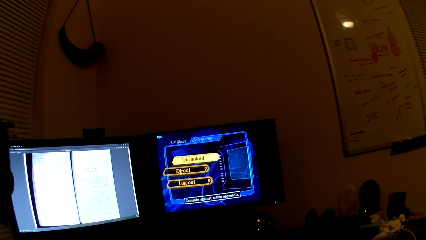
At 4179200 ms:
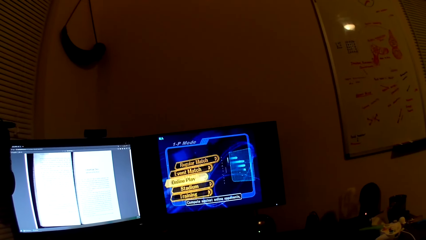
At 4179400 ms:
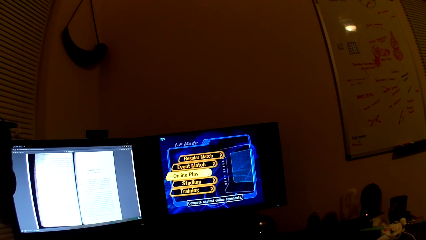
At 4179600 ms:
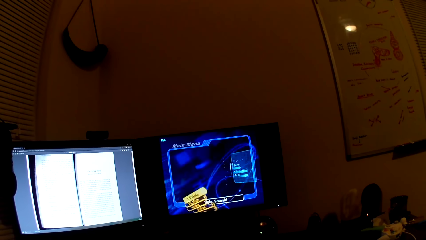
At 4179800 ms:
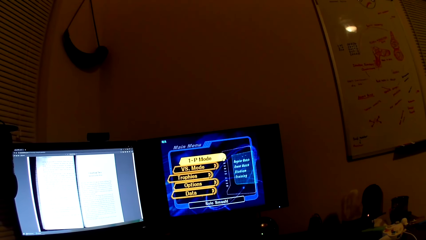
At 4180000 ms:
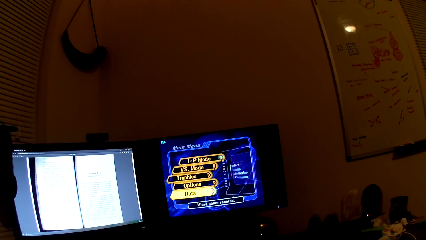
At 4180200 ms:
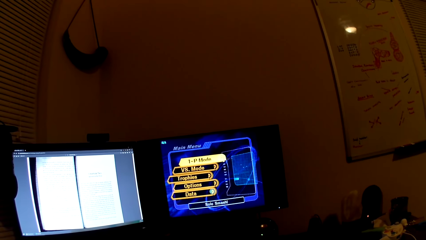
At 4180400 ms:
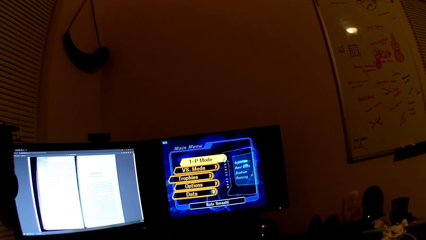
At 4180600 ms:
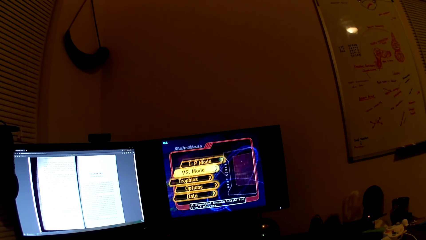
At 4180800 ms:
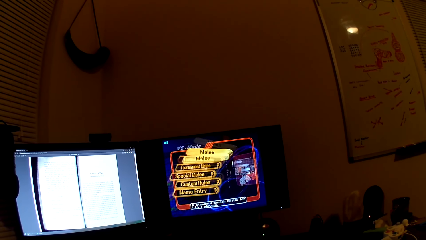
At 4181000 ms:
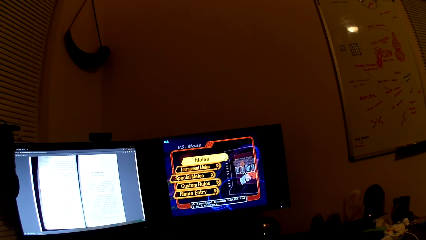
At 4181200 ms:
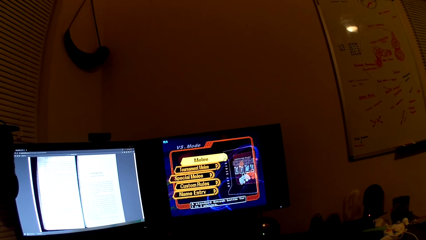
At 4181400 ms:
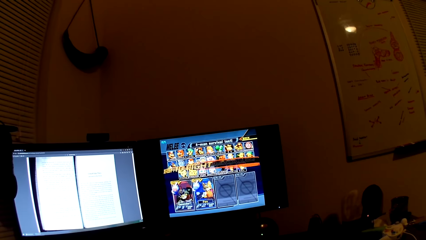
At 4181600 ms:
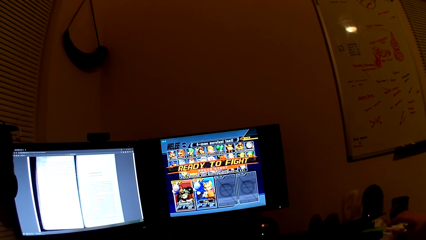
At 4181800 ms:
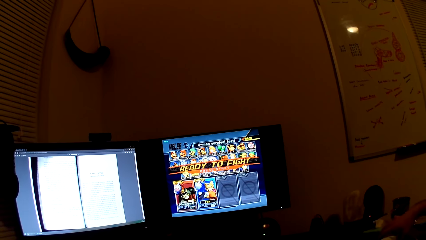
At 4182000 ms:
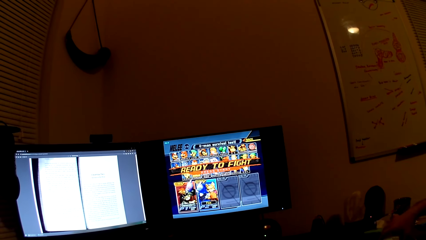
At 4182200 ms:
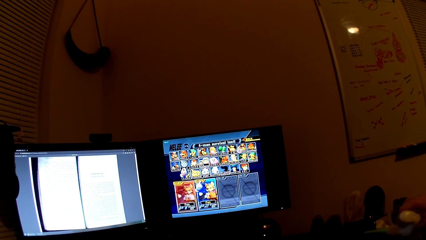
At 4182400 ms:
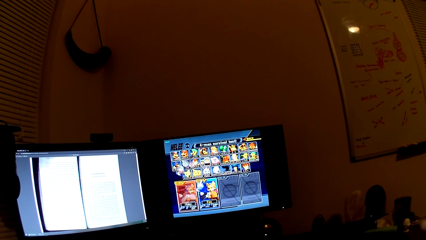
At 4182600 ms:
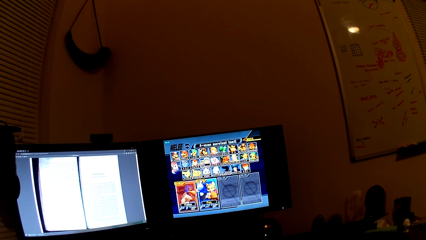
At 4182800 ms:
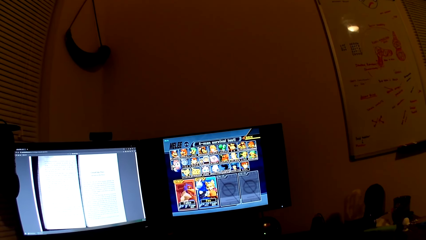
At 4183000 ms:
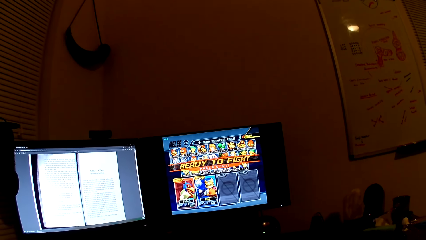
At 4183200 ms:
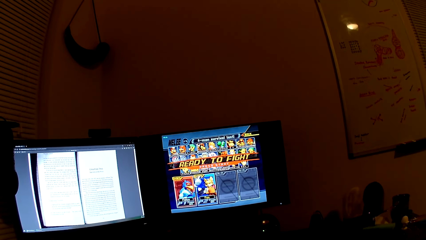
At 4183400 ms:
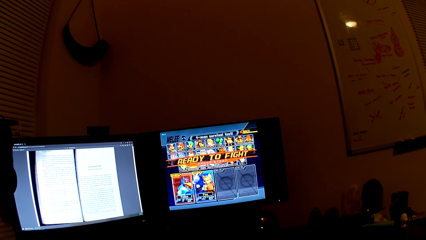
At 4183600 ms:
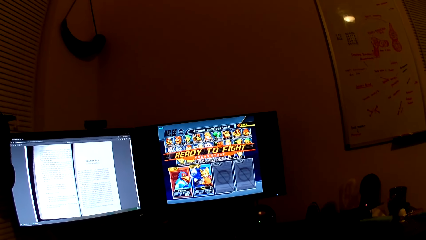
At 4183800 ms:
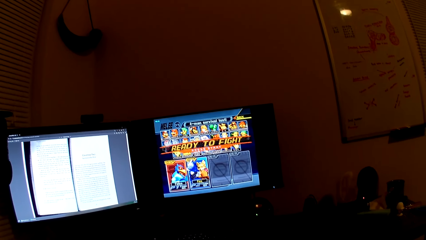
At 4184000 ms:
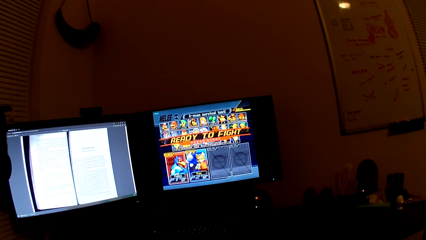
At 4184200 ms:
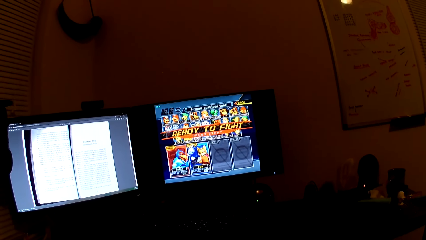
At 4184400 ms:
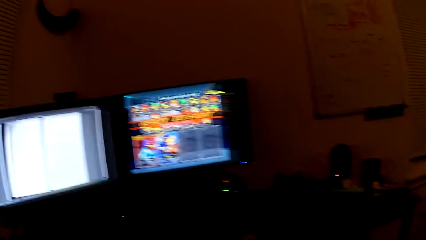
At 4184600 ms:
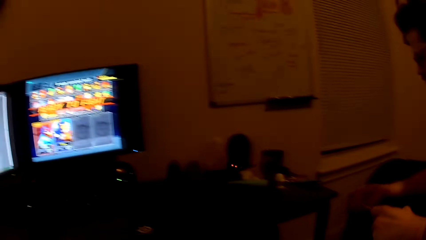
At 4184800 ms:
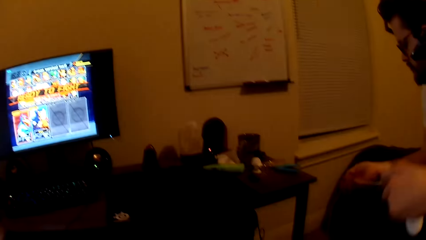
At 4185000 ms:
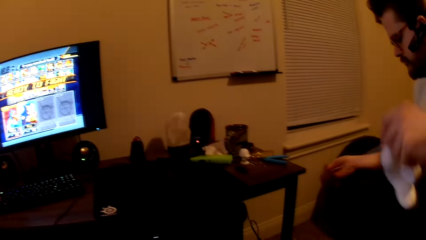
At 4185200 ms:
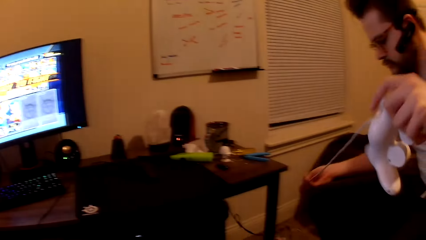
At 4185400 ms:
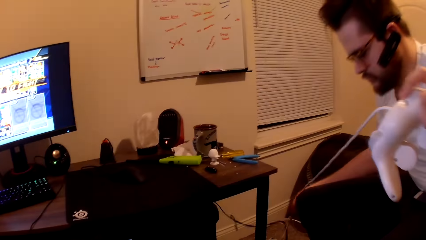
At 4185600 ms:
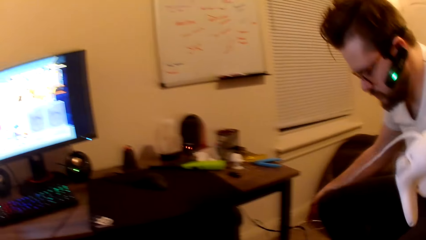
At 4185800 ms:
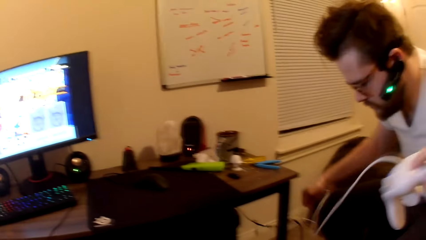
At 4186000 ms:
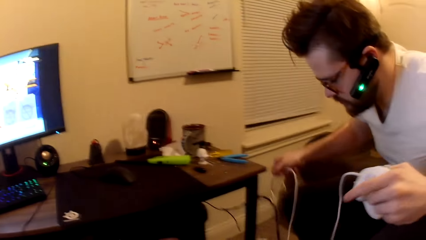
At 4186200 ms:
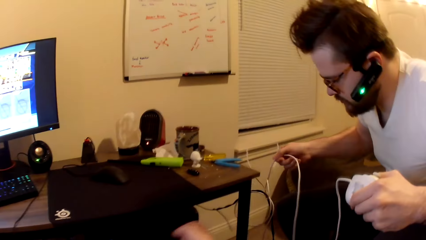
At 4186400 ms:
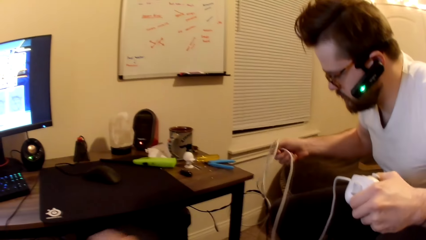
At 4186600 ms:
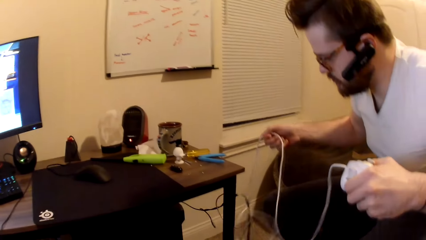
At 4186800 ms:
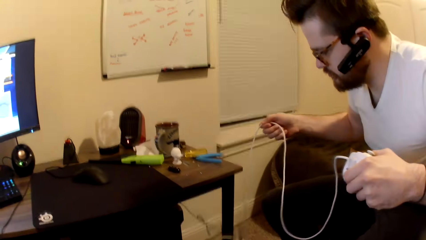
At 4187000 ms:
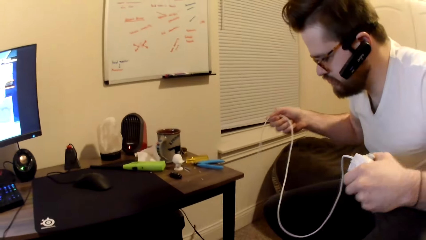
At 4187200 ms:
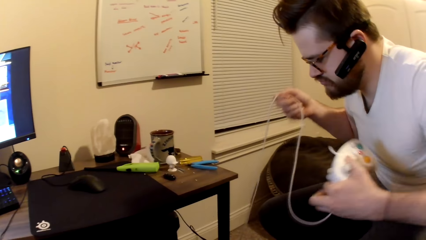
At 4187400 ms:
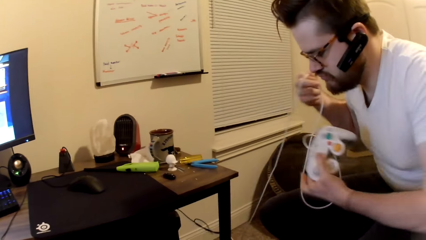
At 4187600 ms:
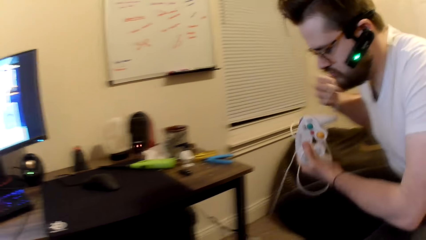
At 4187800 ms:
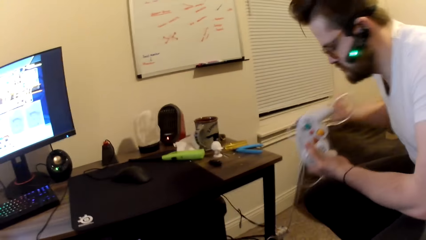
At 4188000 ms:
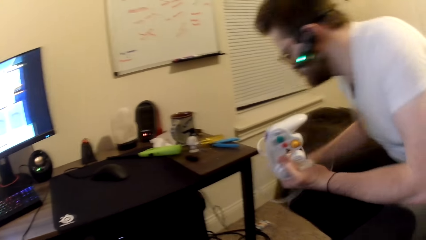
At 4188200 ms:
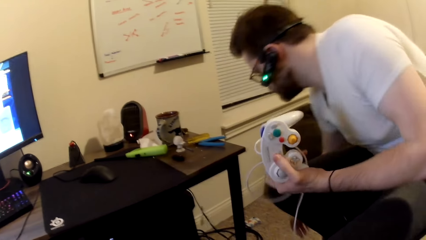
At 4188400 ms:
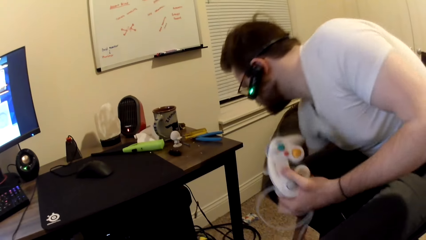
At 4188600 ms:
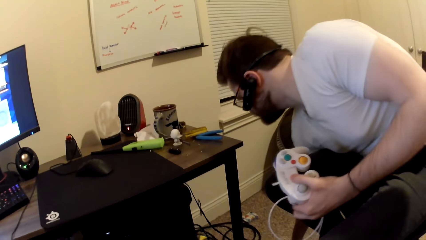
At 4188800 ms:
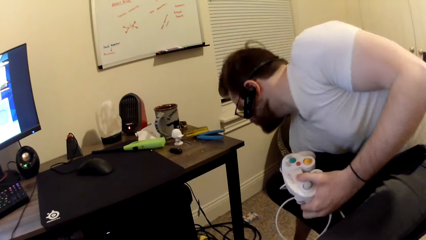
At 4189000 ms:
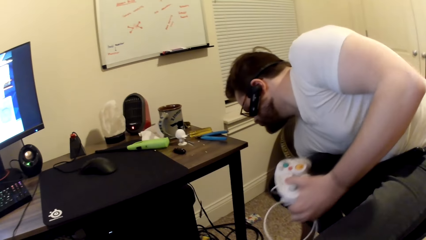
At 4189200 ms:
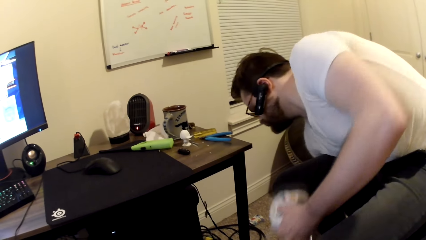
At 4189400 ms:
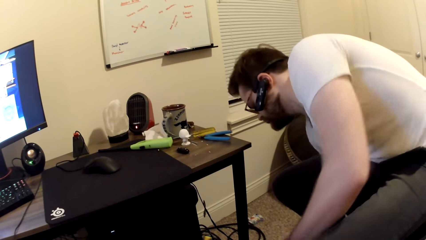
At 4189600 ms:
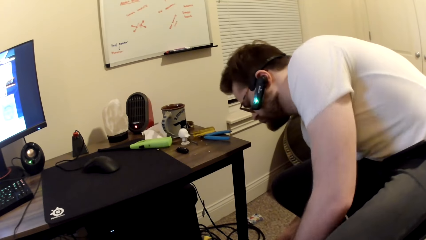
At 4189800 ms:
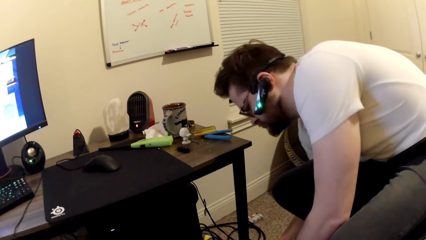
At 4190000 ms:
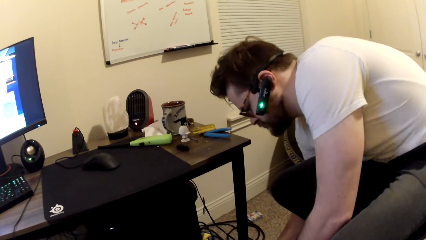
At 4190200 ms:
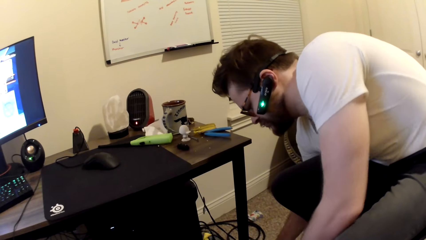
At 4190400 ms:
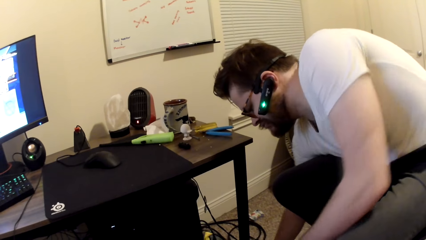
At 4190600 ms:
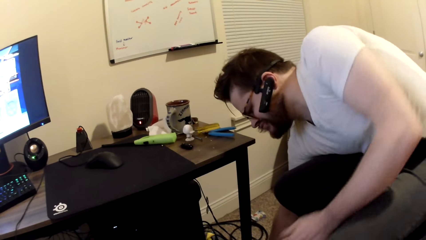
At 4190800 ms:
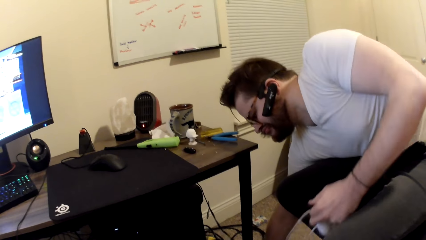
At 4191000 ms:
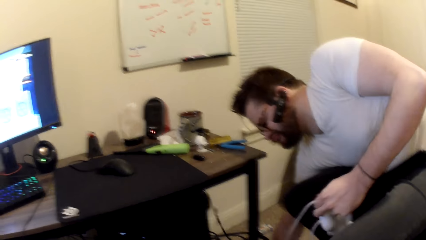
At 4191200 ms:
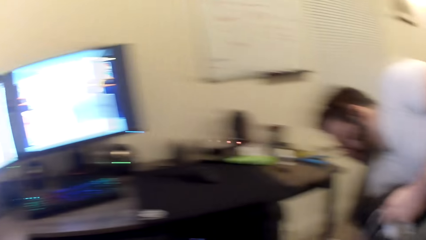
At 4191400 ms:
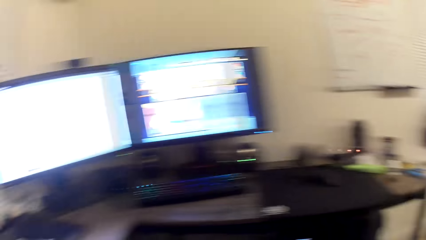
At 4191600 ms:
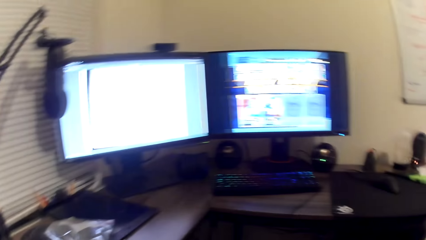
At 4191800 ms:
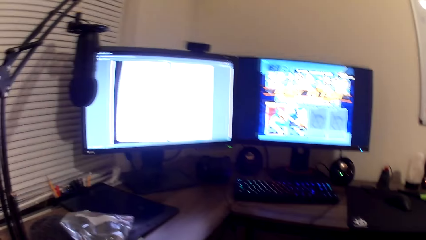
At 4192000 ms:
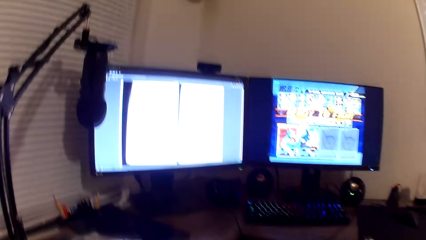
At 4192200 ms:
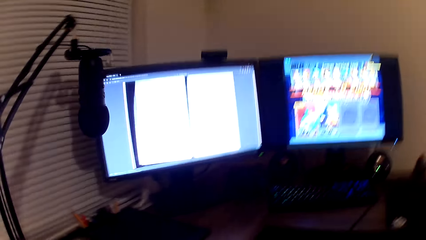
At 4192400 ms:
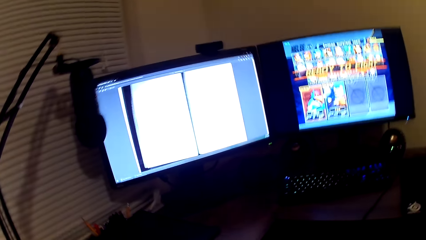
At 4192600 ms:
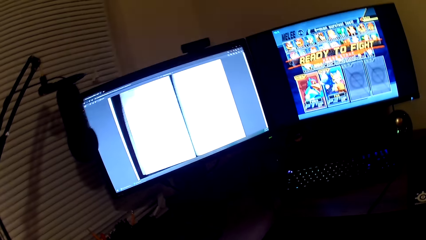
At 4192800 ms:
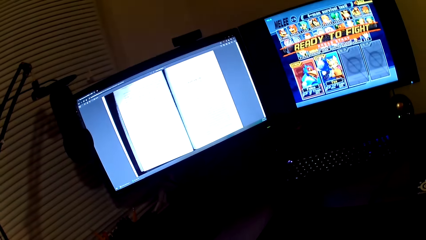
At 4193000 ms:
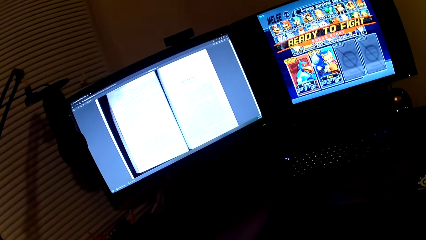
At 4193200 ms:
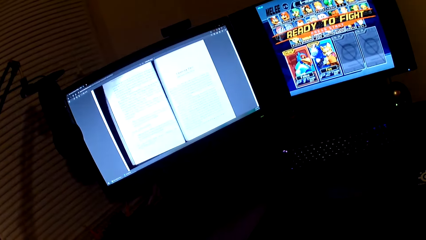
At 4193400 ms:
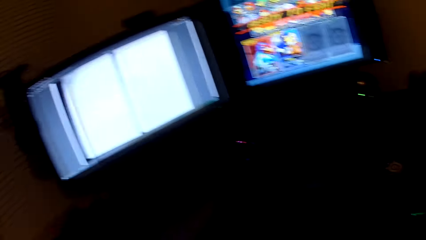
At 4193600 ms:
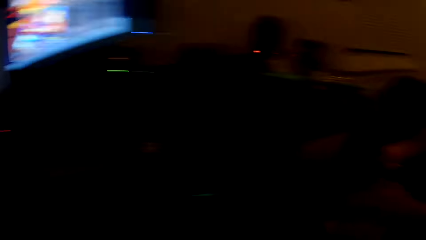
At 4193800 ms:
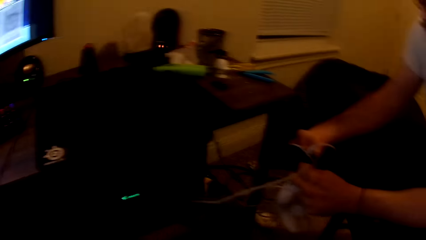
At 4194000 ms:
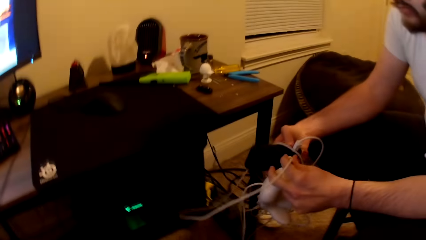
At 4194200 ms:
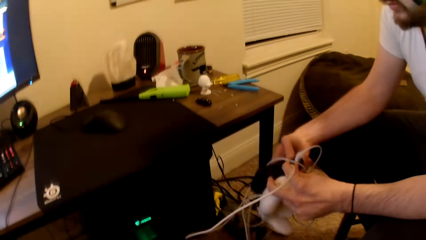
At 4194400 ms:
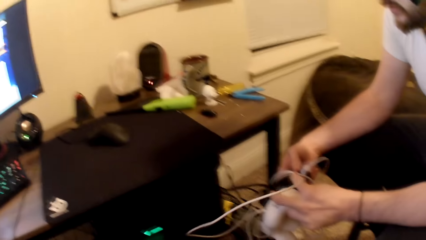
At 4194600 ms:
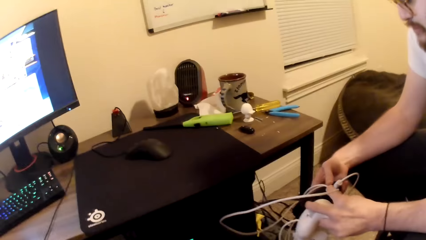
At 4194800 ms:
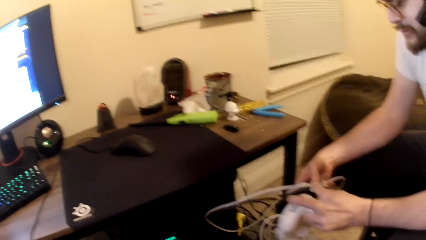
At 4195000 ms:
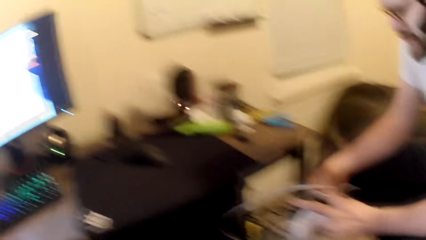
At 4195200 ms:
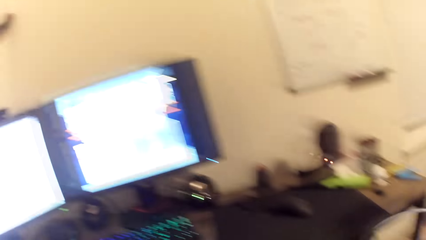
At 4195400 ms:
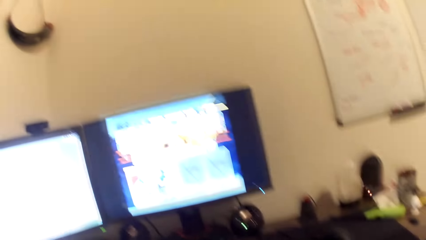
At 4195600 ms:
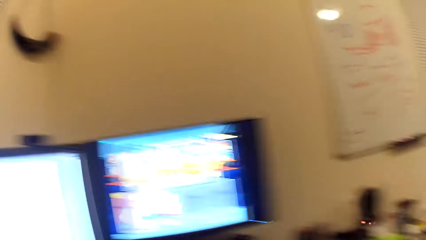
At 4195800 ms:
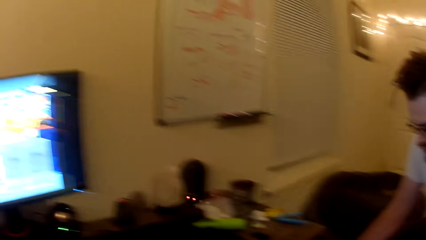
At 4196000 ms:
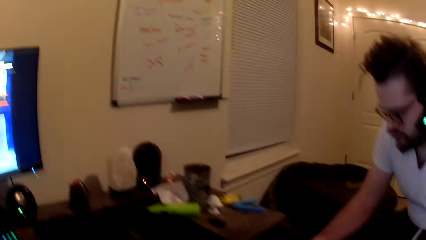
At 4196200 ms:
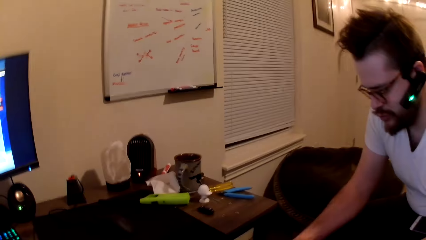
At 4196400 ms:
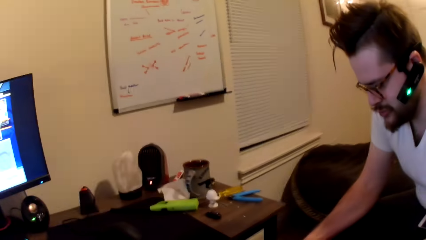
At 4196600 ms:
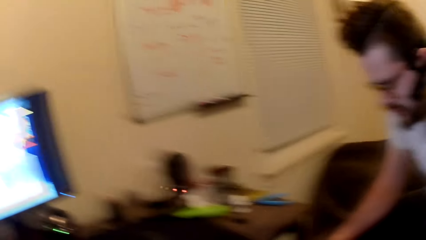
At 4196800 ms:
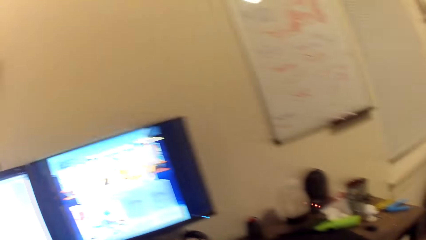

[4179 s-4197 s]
The camera wearer plays the game on the screen with a PlayStation controller. A man pulls the wire of a game console from under a stool. The man picks up a PlayStation controller. The camera wearer looks at the screen. The man picks up a PlayStation controller.
